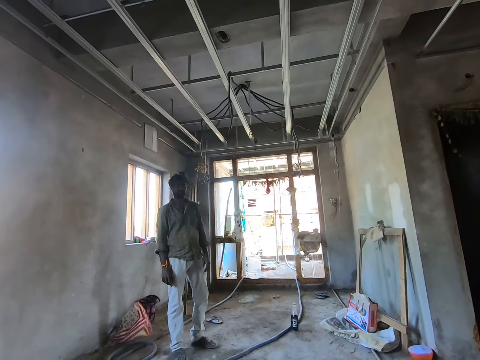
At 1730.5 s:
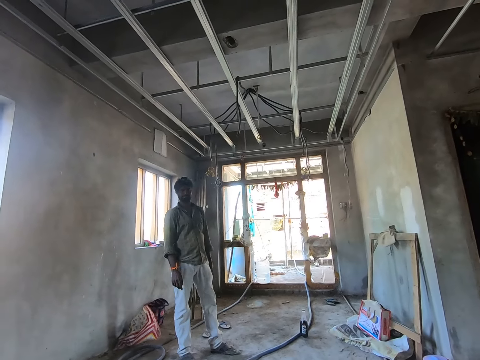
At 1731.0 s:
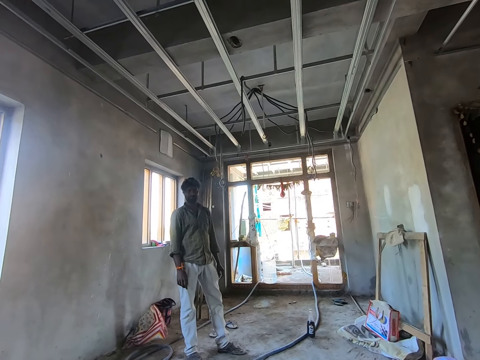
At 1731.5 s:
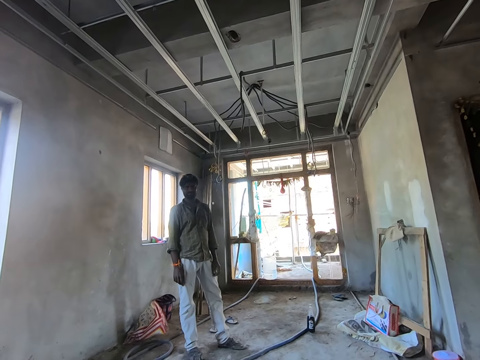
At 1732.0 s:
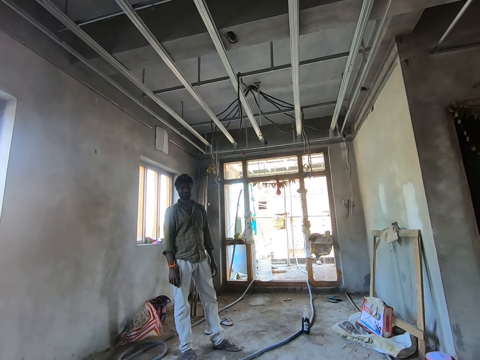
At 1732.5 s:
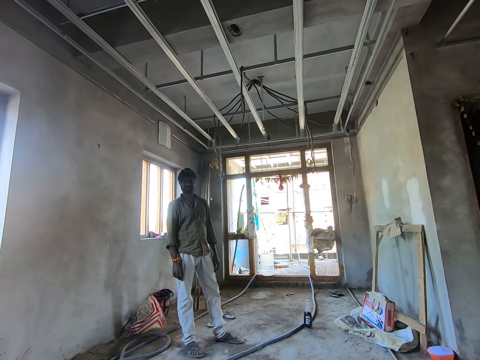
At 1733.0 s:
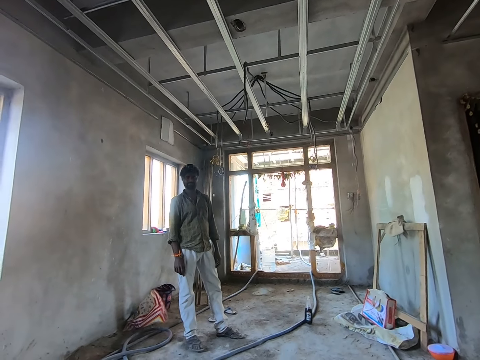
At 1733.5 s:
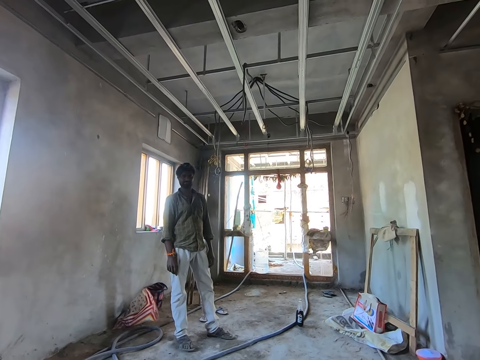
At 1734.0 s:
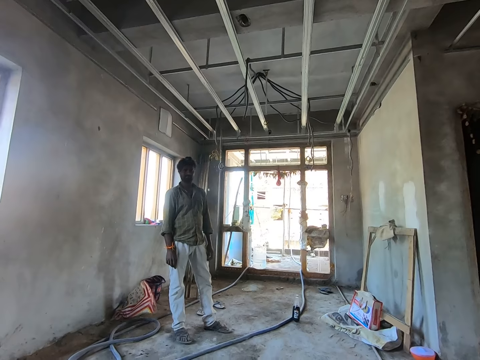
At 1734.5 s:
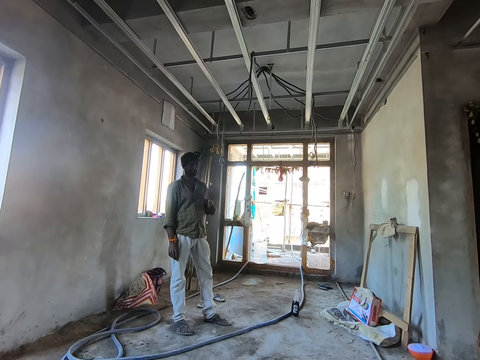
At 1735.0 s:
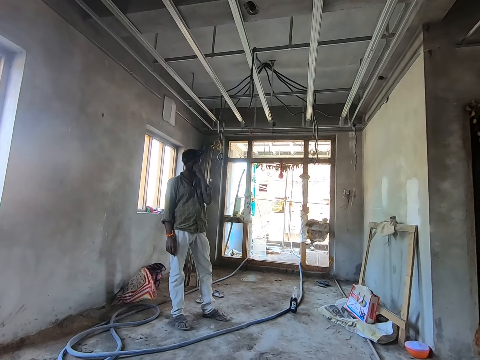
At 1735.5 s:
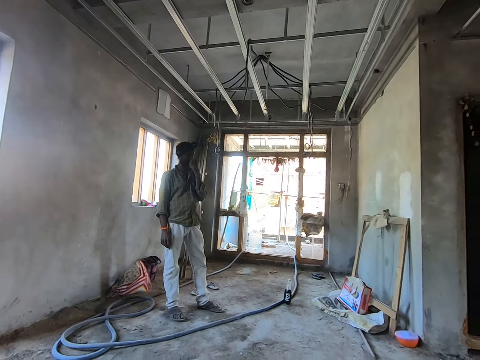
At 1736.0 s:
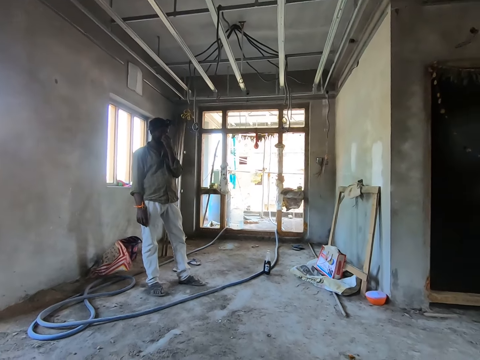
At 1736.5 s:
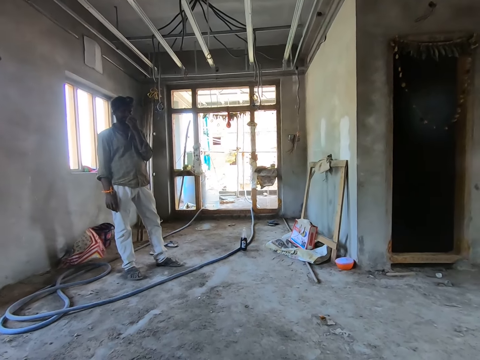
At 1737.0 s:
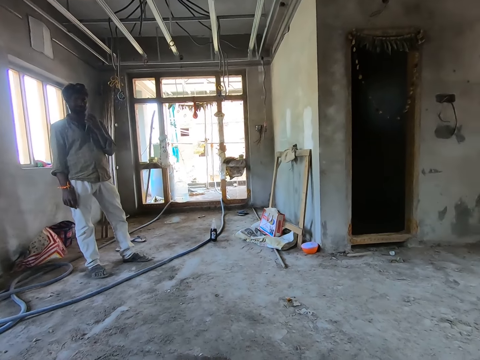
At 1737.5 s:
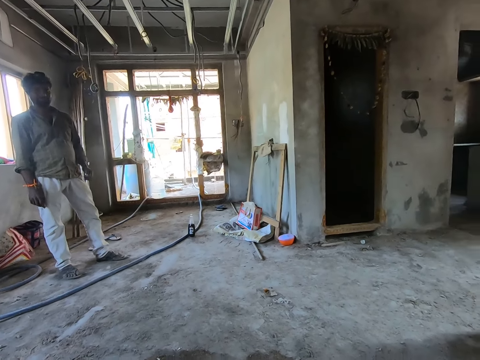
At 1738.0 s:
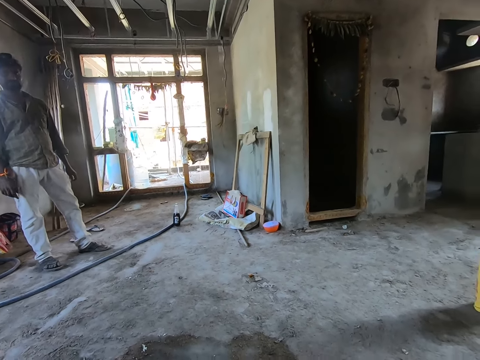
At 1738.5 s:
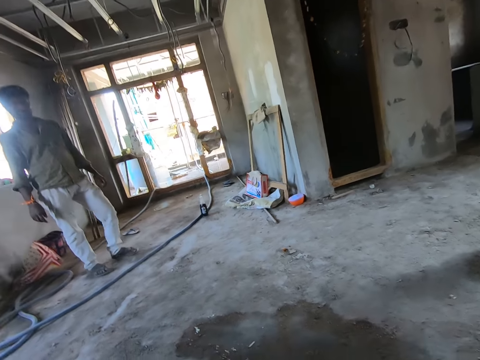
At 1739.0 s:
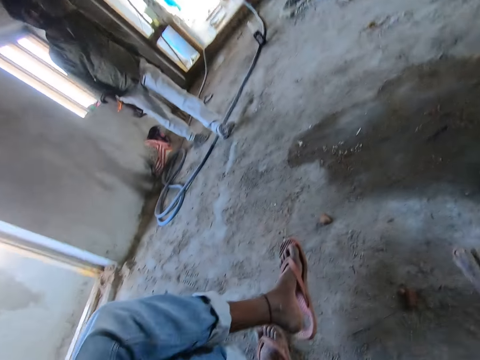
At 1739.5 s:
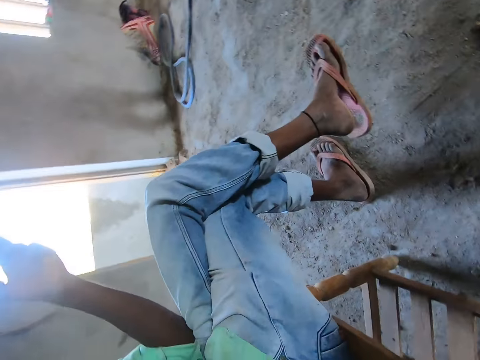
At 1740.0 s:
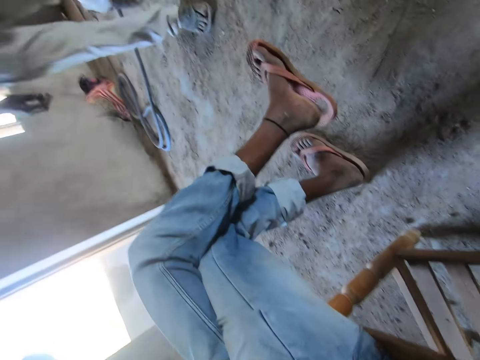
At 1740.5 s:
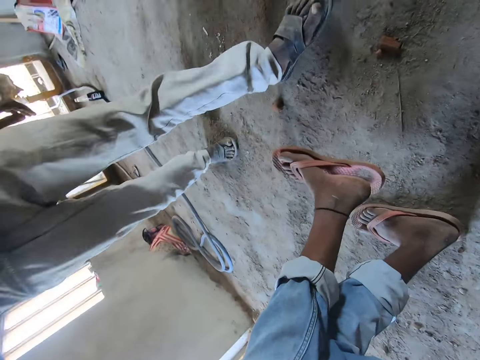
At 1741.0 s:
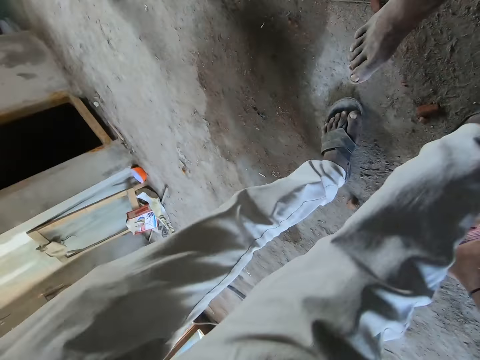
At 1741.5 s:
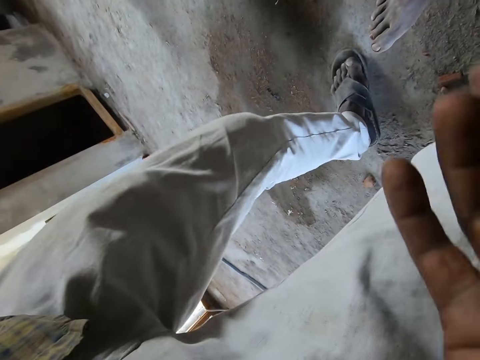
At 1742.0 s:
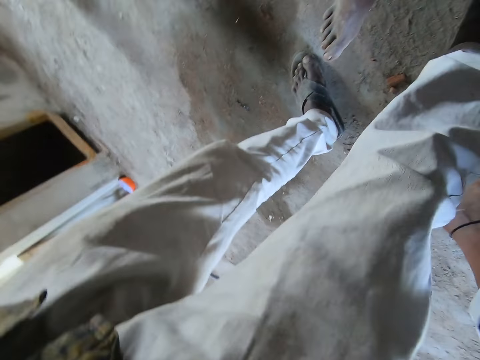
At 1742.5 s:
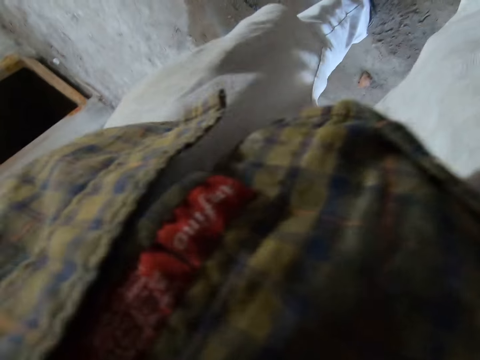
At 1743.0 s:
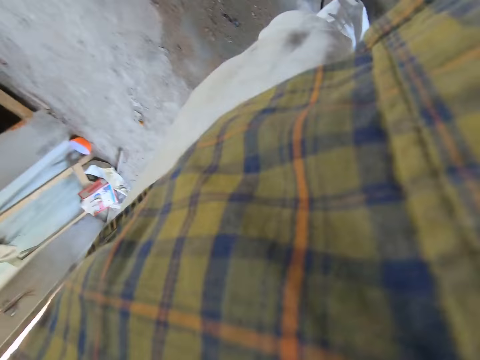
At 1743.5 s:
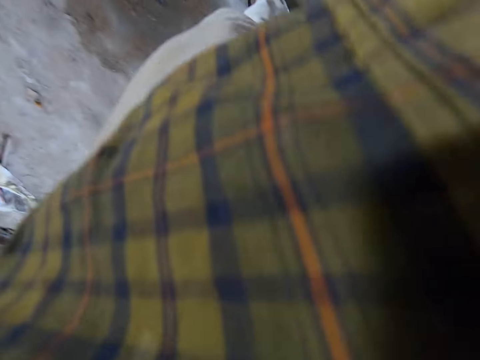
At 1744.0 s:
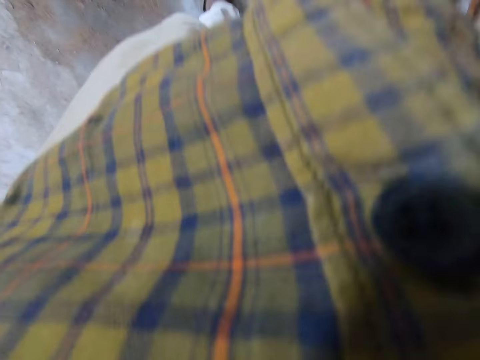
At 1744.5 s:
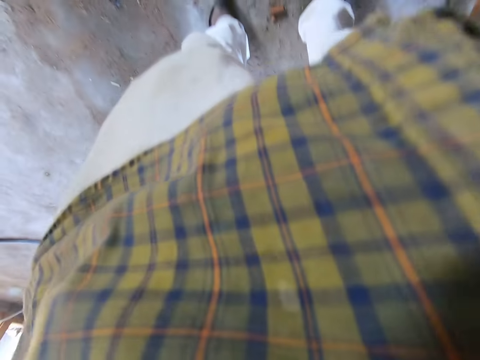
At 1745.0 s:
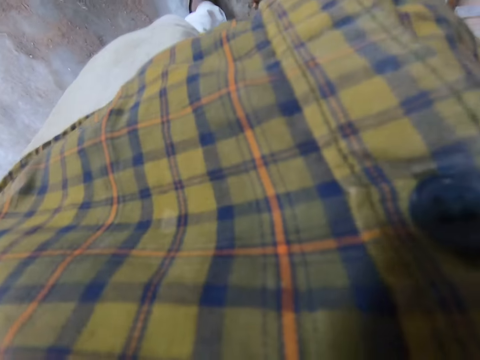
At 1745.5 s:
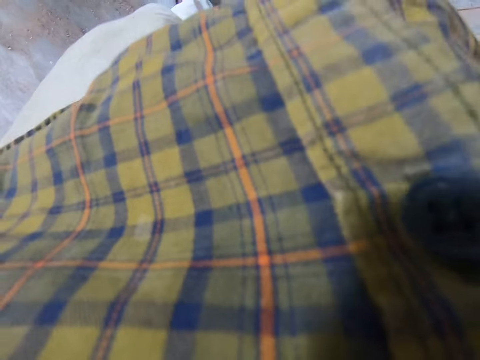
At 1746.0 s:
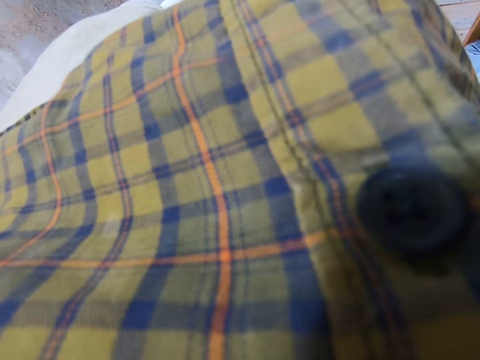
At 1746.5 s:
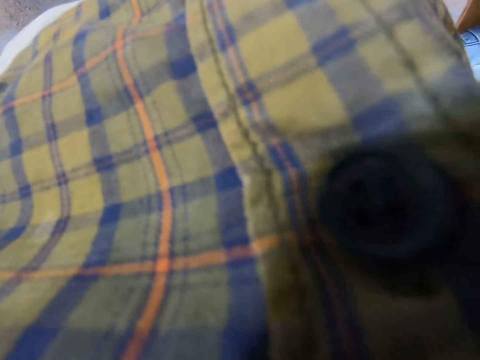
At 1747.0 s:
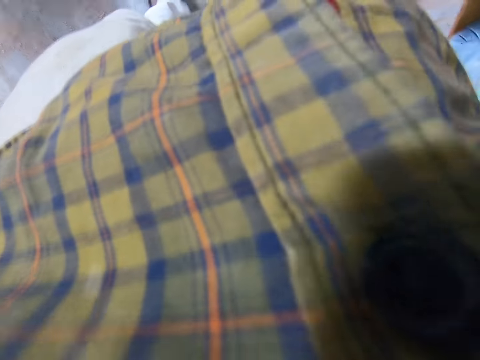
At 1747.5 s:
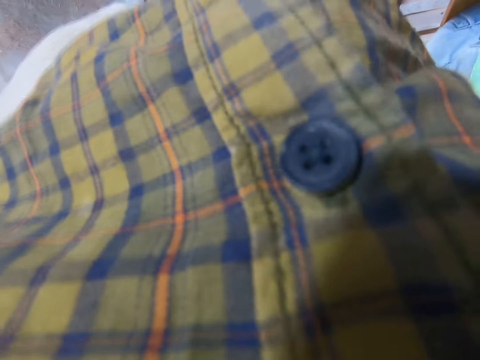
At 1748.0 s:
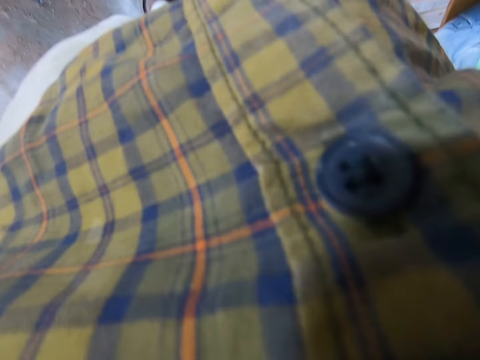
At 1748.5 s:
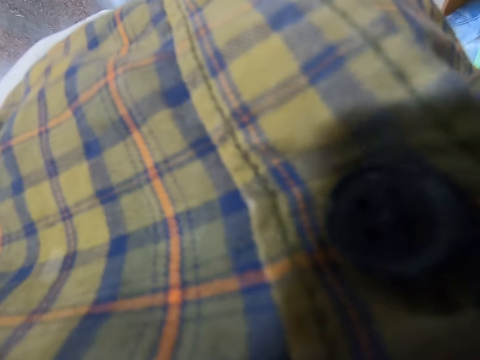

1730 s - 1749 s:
The camera wearer wears the camera on the head.

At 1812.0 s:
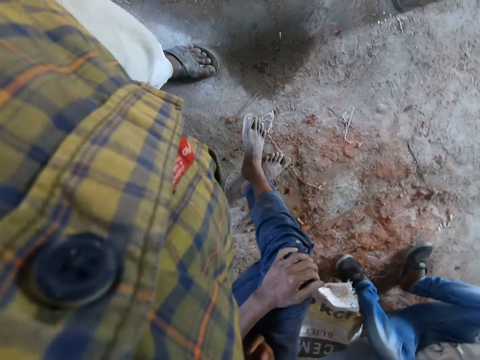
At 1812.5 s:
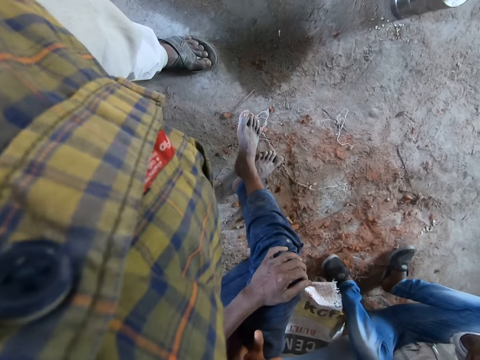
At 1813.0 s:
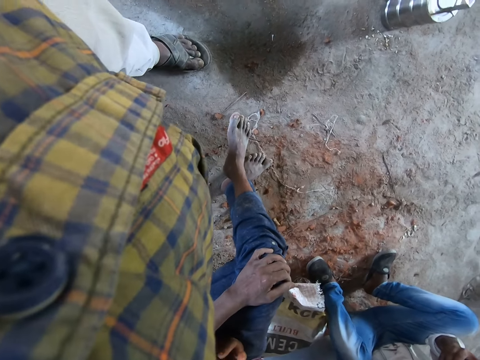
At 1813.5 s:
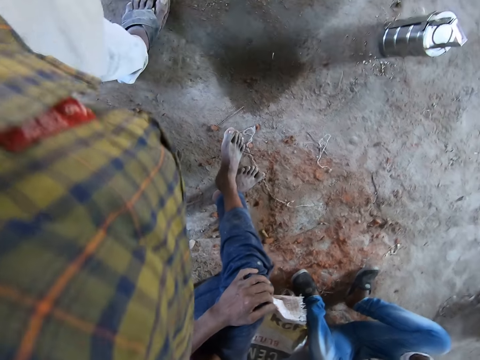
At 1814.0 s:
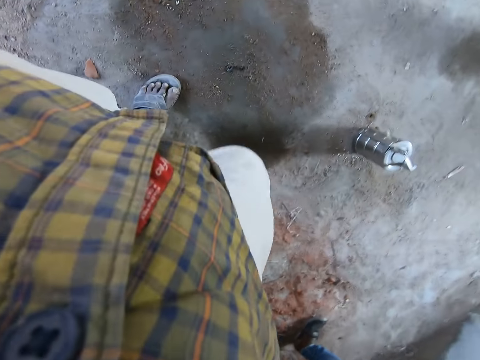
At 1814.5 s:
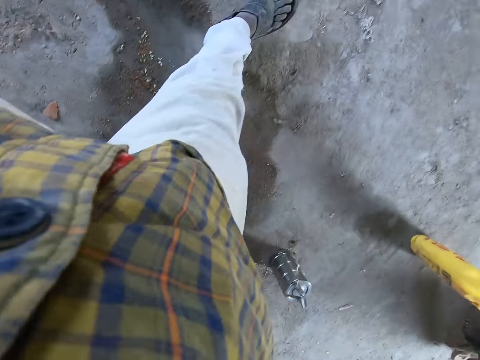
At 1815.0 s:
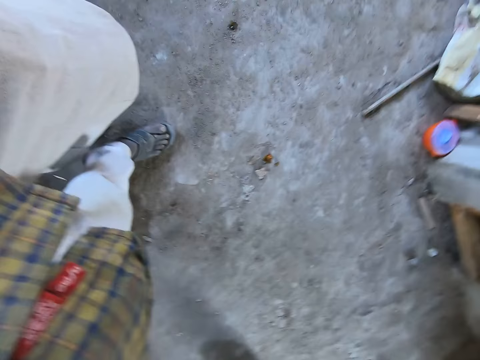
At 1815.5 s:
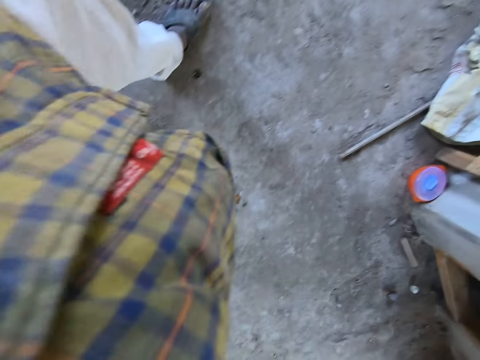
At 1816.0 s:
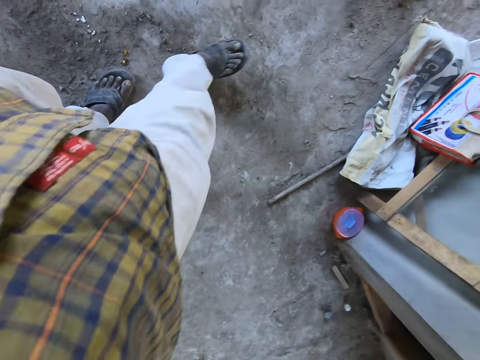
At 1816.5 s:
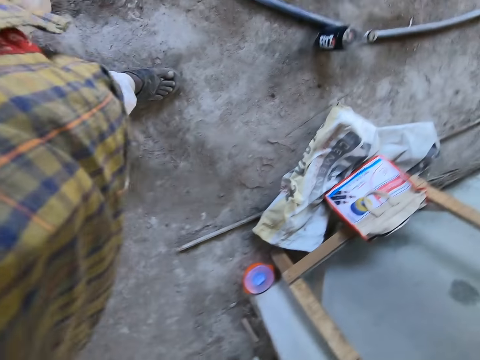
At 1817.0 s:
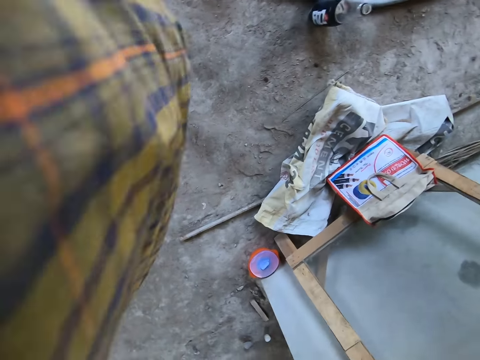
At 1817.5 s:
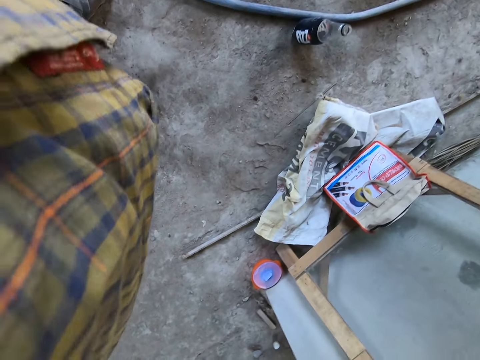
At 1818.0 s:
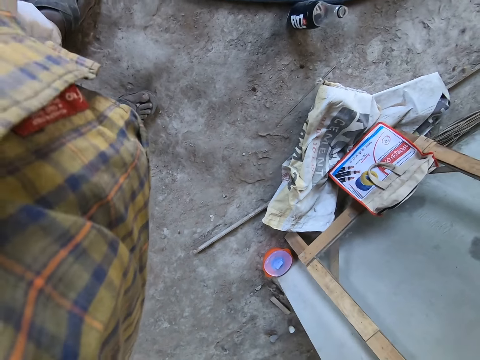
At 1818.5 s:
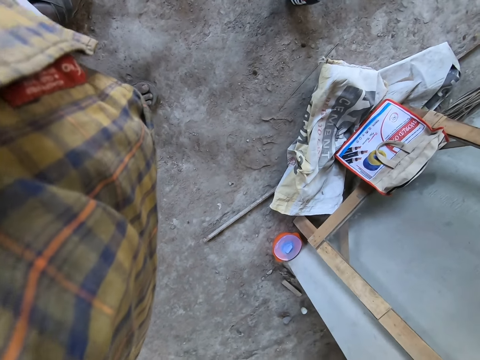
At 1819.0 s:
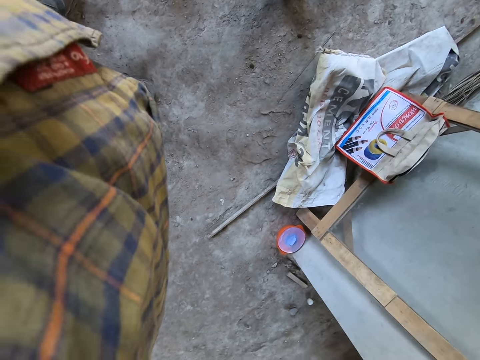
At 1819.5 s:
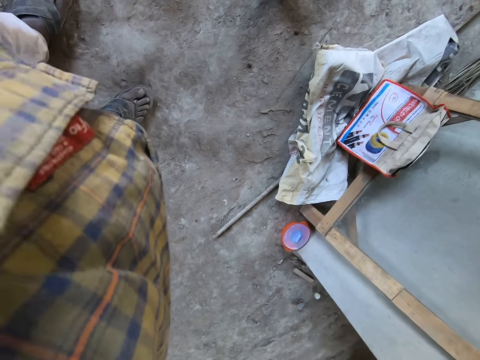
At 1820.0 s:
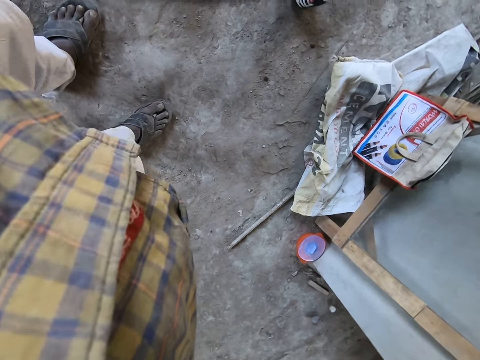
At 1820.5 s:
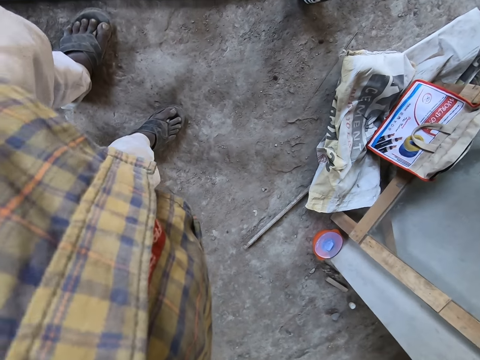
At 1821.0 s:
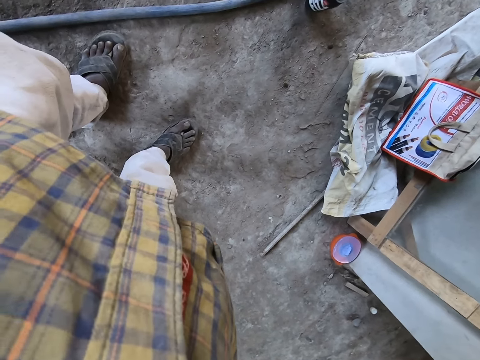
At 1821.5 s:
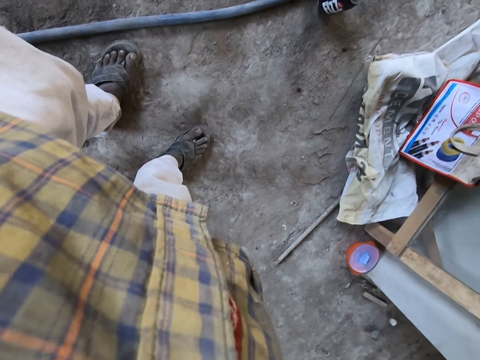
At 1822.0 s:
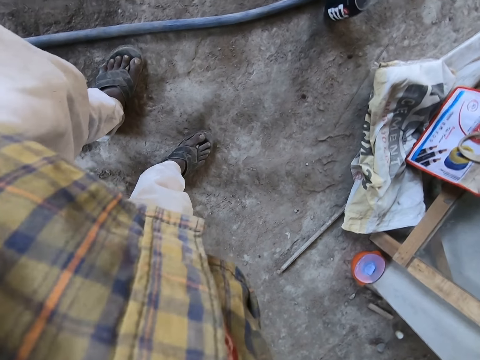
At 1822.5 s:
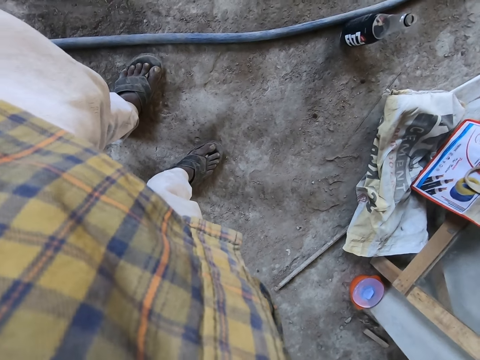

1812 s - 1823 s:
The camera wearer walks around the construction site. They stare around the construction site.
